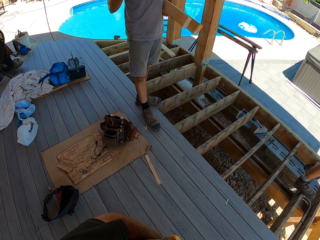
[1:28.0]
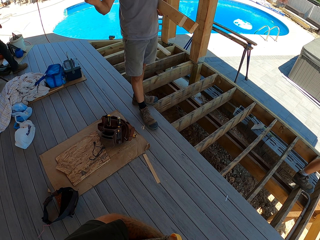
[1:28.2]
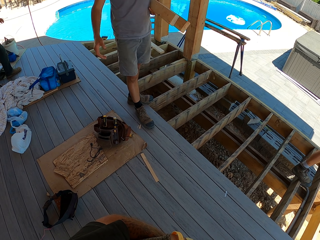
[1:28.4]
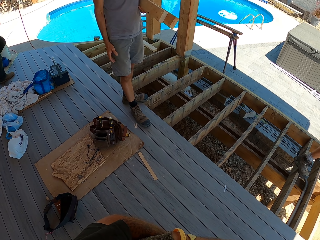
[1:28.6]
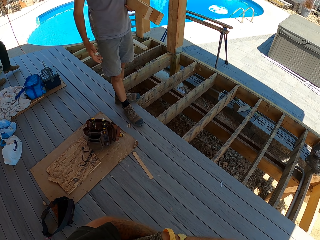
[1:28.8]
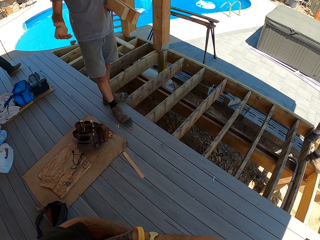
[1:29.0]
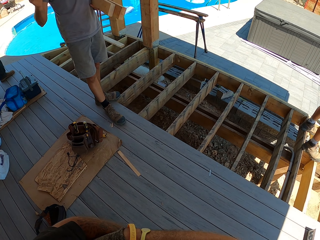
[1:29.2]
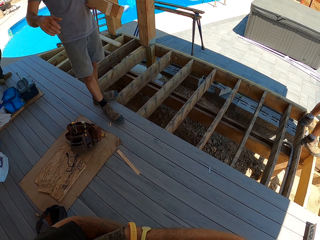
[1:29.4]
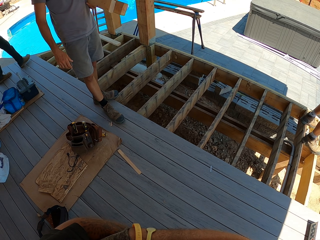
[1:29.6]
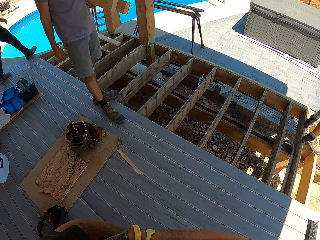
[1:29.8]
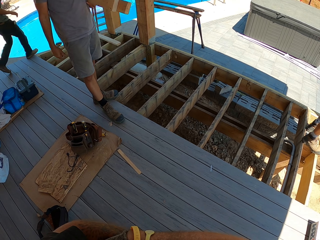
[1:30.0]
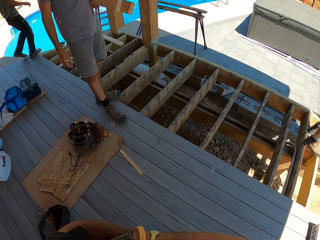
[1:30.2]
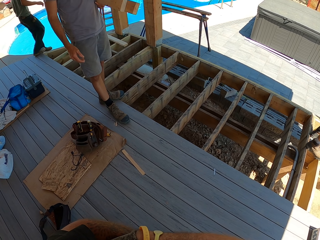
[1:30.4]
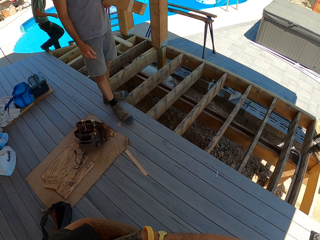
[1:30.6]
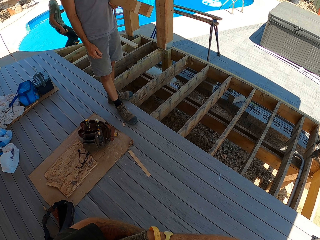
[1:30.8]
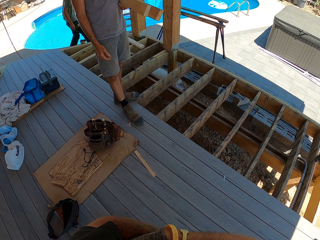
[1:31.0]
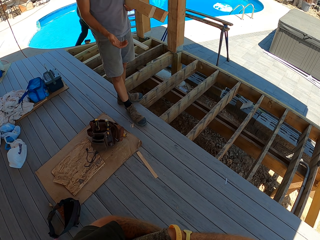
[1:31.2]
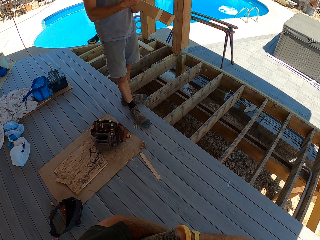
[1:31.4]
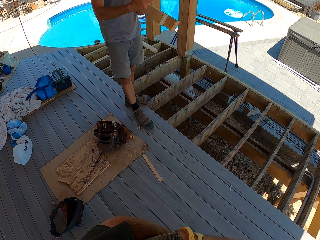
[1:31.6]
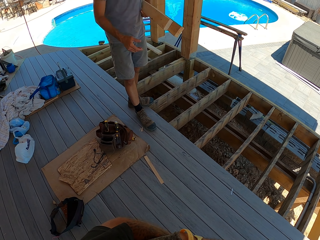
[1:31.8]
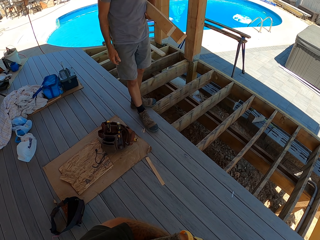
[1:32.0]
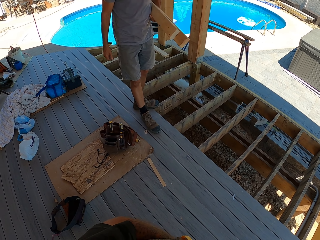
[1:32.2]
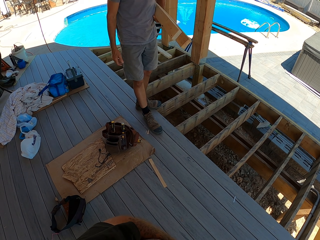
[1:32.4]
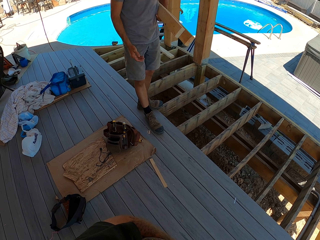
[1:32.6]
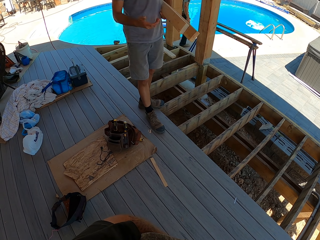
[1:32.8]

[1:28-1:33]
A man walks forward.

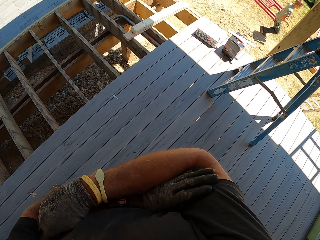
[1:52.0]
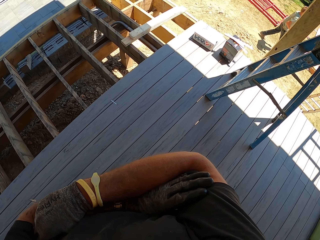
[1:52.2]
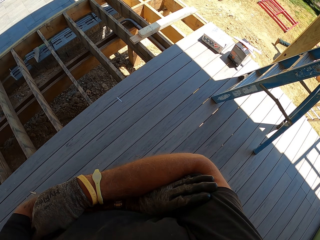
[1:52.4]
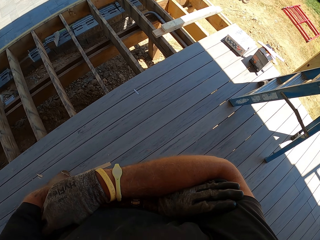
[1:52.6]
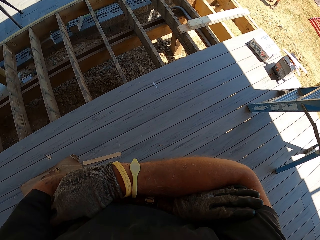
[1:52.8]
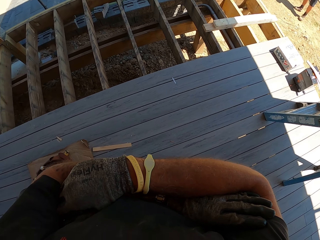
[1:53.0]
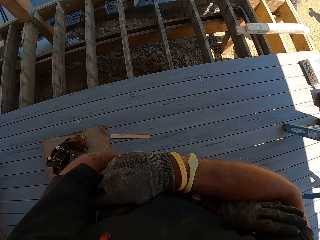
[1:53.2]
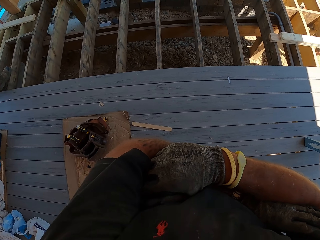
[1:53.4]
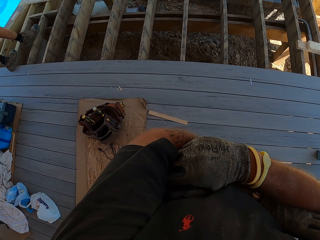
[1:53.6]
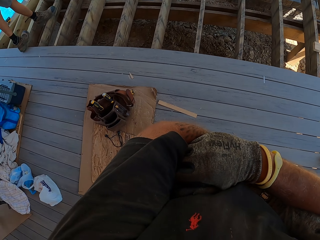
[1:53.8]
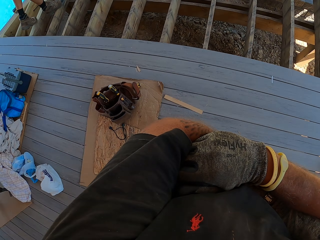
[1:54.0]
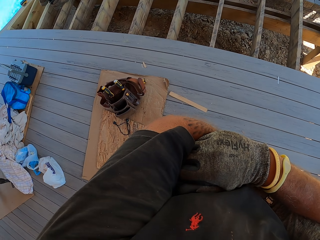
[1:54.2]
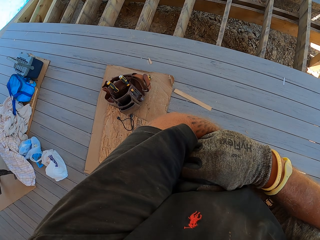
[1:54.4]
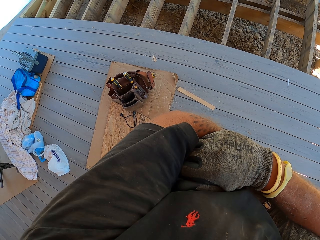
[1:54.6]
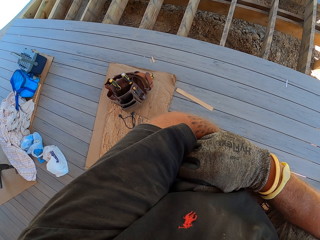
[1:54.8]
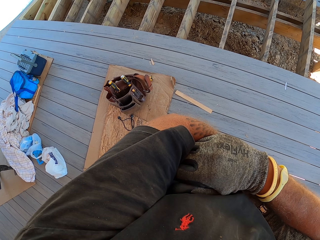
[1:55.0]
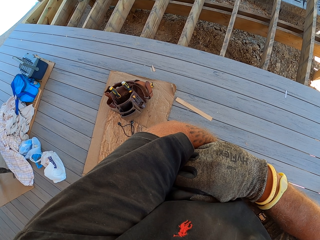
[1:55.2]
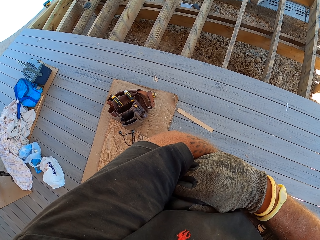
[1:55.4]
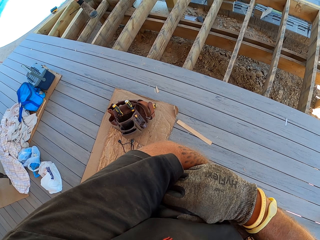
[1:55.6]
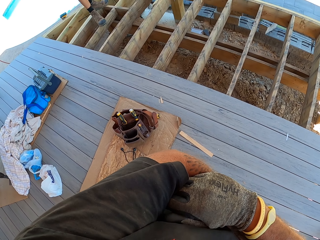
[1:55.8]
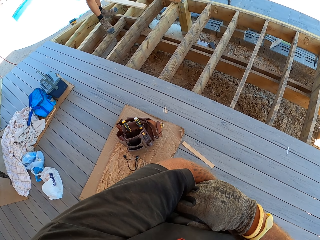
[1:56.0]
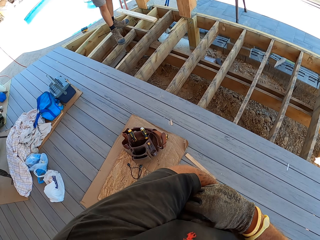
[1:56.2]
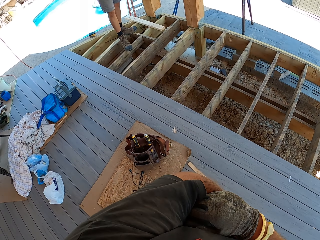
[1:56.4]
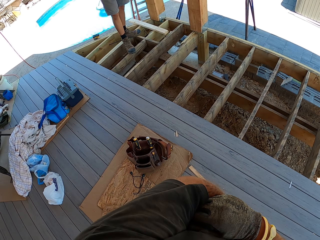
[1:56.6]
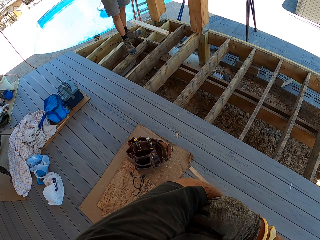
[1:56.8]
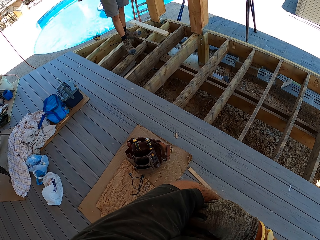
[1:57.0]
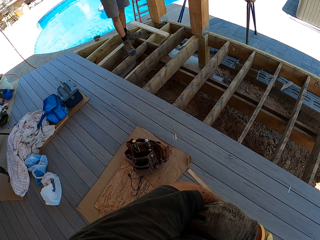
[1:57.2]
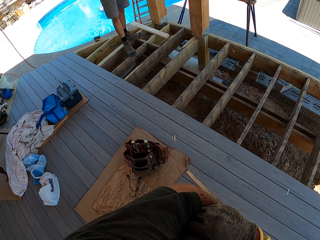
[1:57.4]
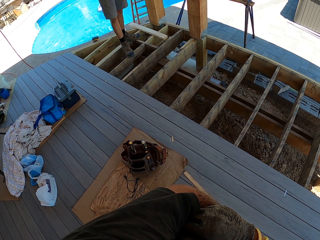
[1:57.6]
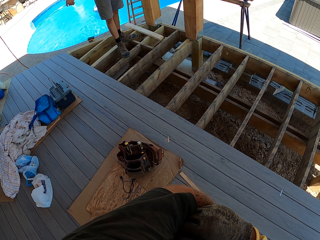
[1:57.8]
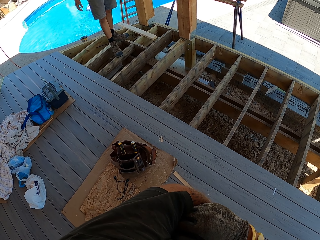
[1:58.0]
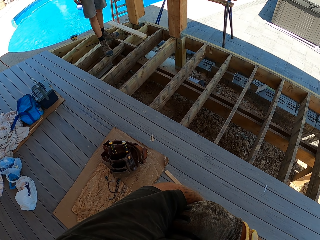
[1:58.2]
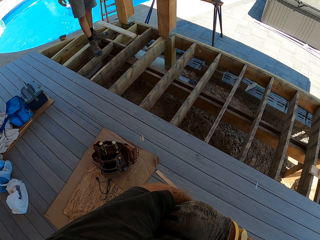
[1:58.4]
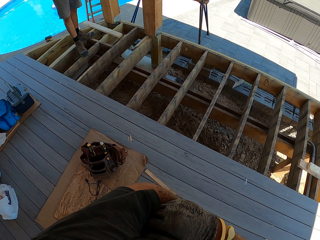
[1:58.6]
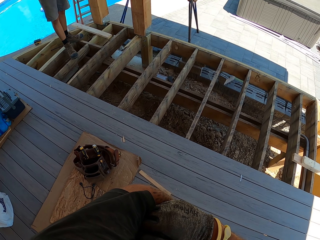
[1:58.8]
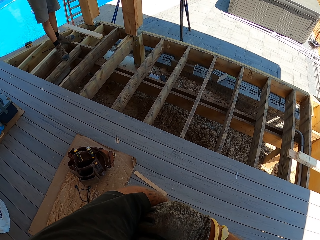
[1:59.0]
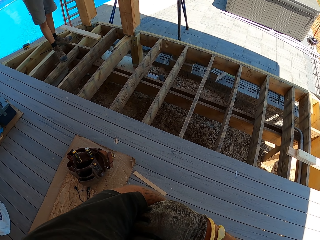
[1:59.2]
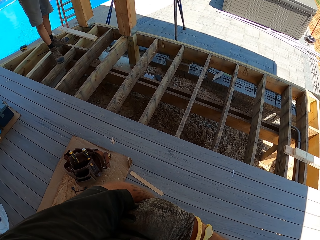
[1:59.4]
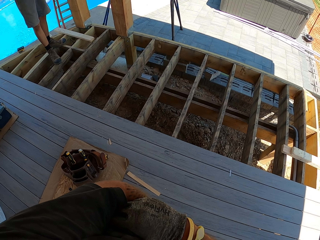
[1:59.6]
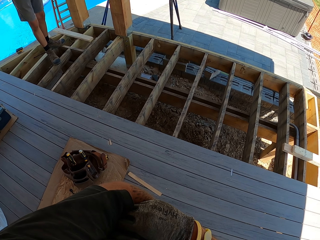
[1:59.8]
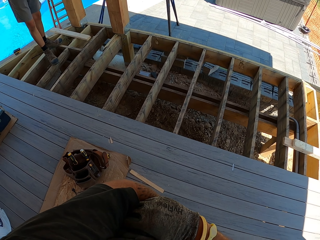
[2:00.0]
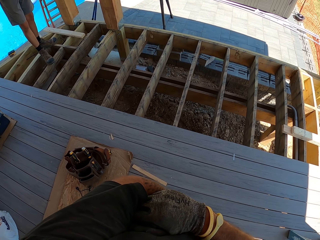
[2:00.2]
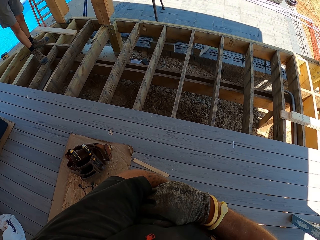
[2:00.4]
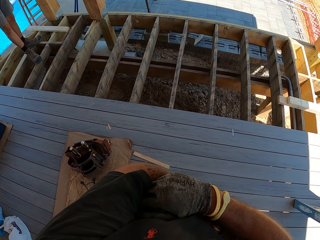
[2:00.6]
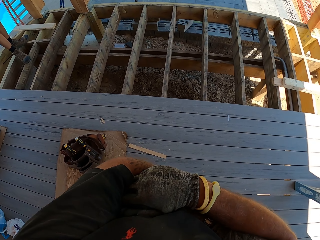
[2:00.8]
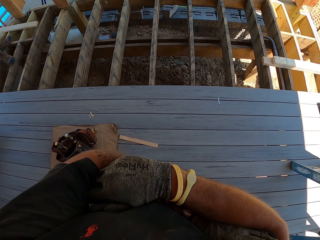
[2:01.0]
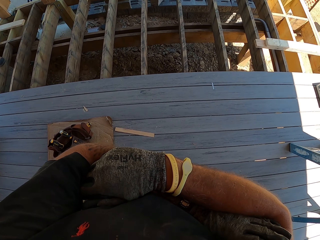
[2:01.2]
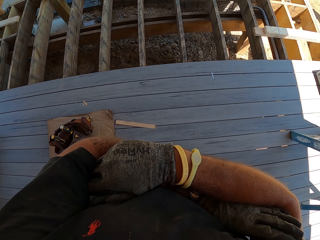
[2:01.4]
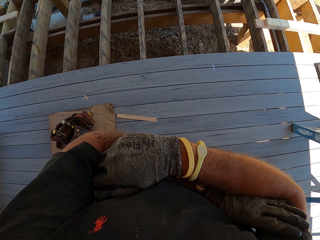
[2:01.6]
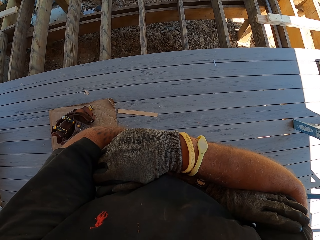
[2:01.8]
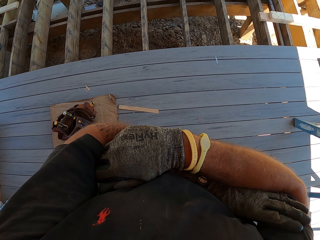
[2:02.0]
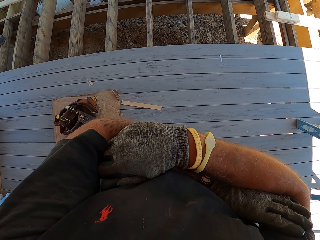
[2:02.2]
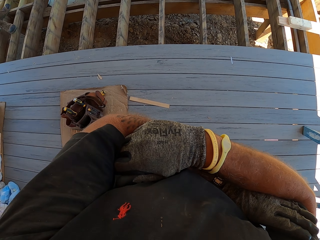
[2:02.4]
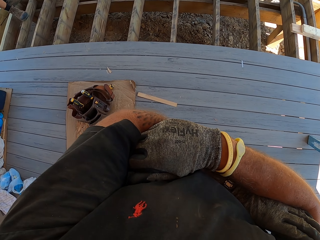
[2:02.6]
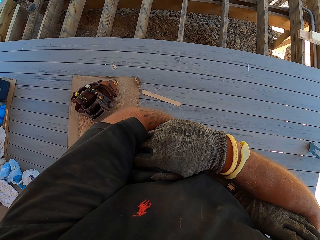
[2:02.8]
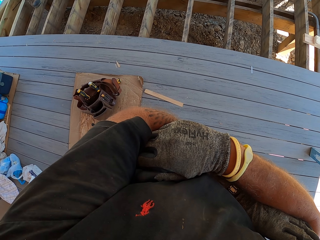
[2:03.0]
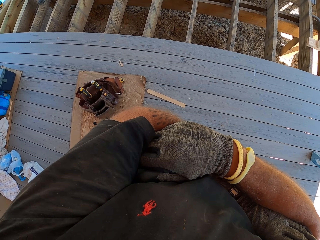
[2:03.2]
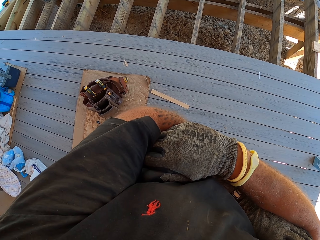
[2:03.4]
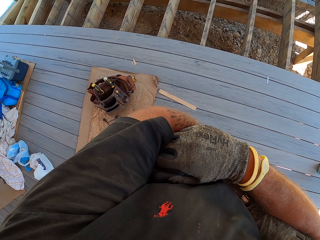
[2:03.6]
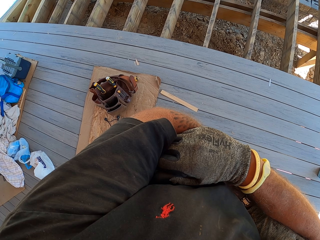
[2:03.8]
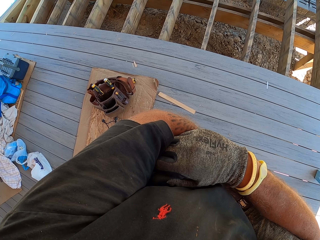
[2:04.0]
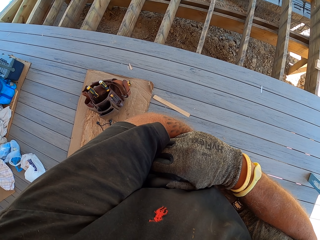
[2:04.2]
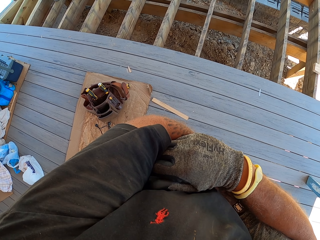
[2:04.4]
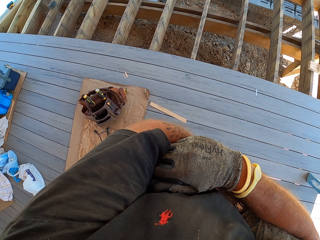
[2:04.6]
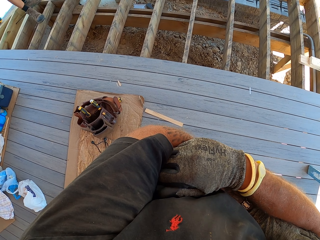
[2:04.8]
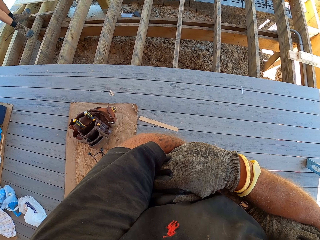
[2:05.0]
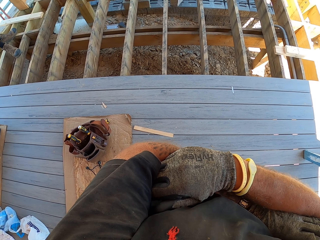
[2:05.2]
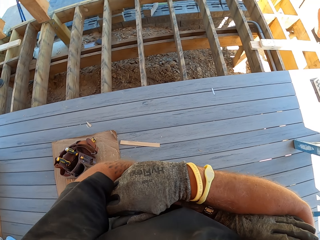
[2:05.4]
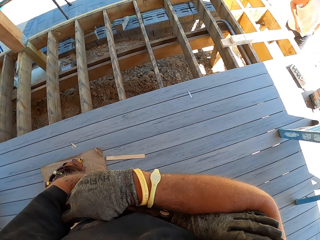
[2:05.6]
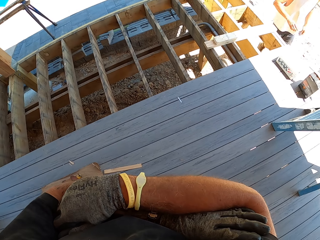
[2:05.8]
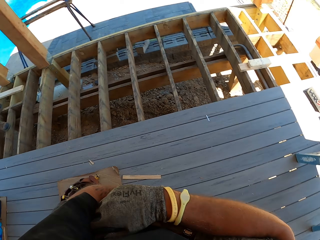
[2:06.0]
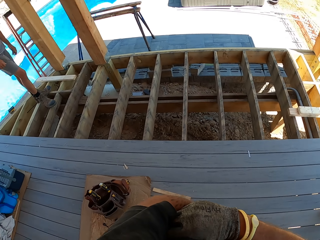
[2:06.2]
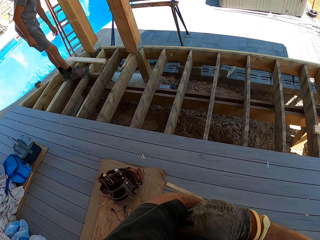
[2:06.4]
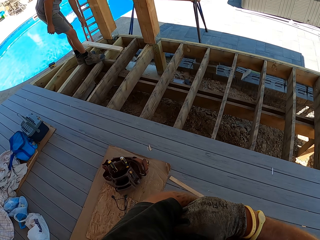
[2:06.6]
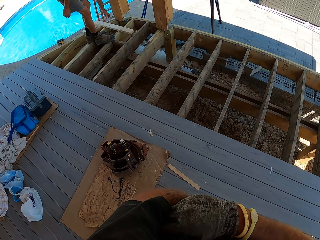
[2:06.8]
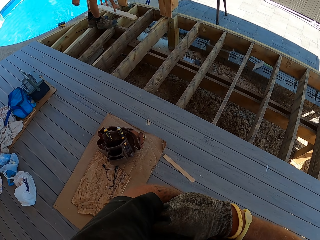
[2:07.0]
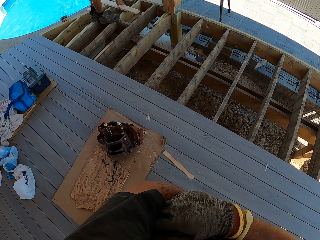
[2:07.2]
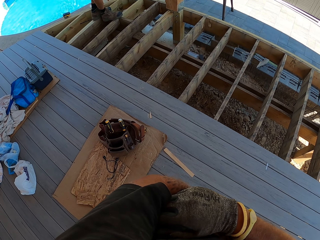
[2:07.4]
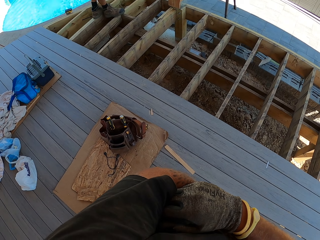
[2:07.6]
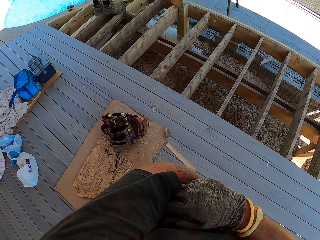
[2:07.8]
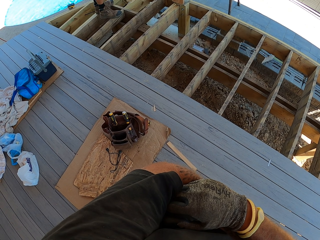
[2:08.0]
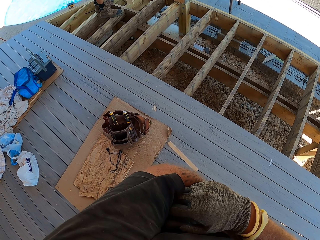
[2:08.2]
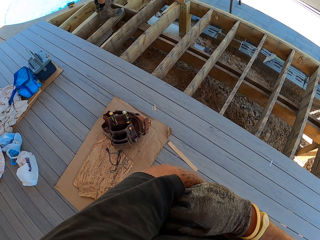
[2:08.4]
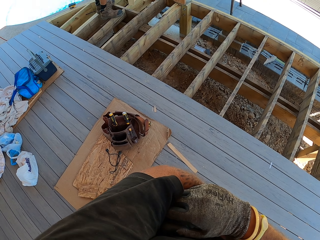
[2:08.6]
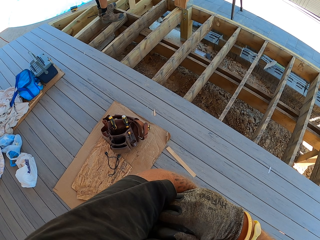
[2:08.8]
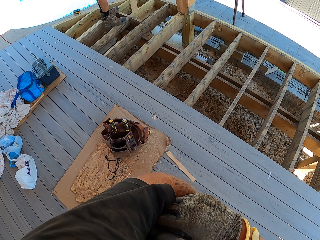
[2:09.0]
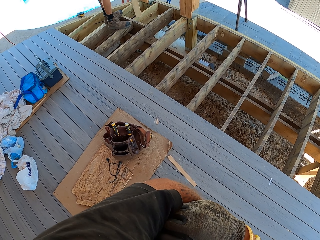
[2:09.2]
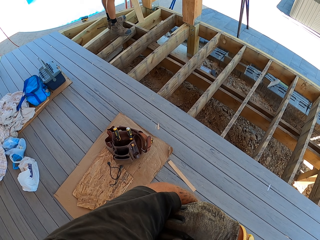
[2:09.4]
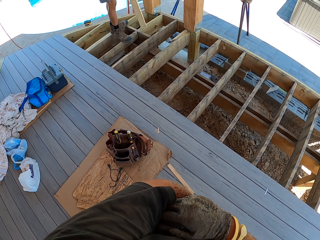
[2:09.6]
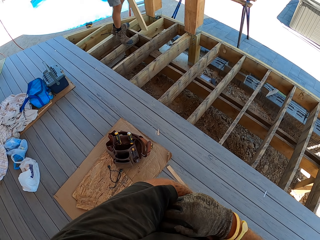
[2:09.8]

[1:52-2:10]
The camera wearer looks around. A man drops the arm. The man grabs wood.
